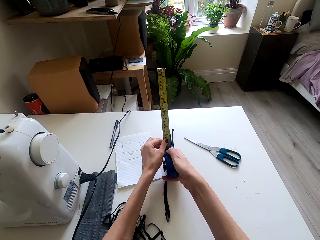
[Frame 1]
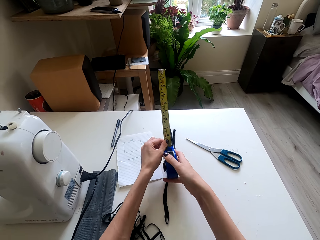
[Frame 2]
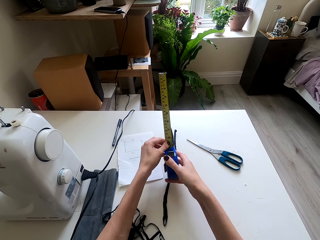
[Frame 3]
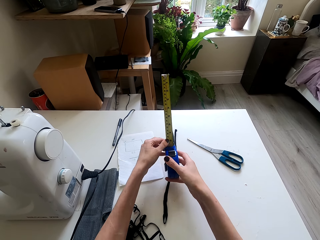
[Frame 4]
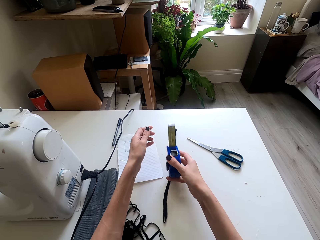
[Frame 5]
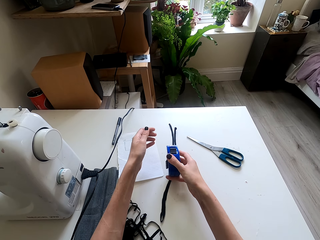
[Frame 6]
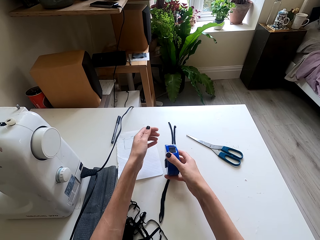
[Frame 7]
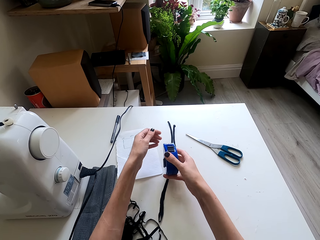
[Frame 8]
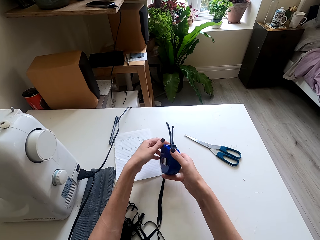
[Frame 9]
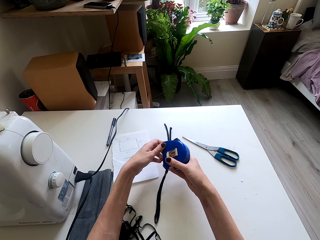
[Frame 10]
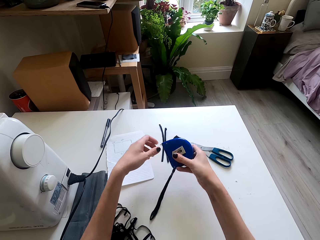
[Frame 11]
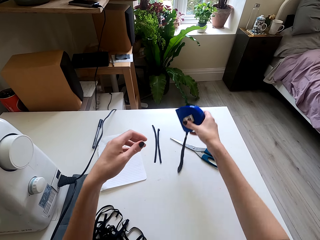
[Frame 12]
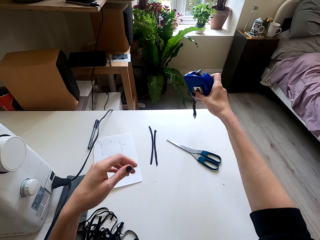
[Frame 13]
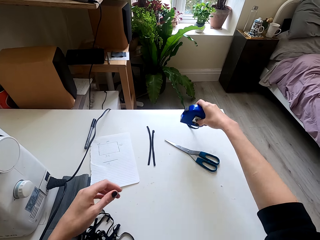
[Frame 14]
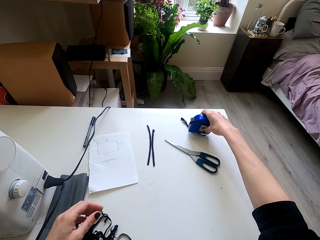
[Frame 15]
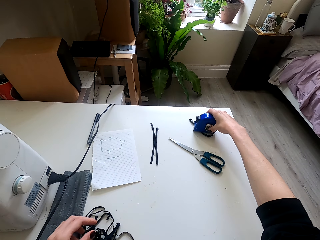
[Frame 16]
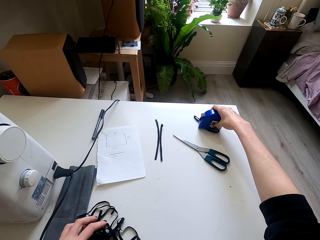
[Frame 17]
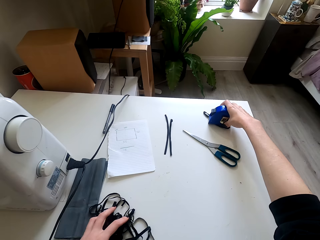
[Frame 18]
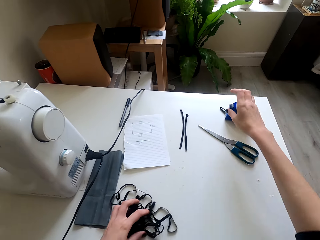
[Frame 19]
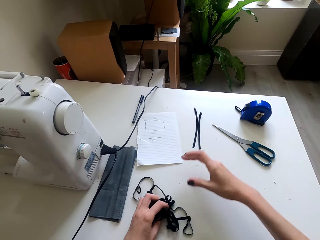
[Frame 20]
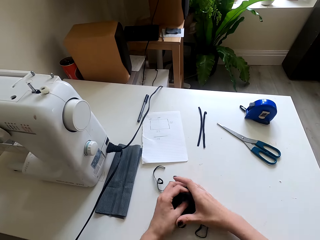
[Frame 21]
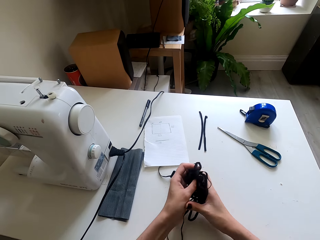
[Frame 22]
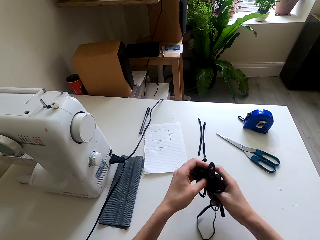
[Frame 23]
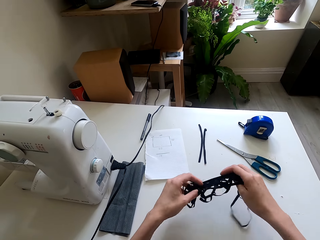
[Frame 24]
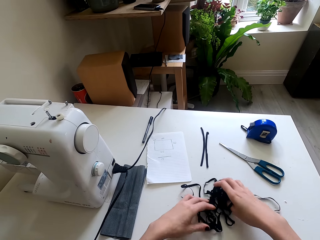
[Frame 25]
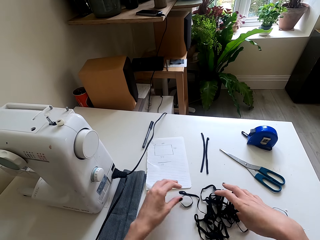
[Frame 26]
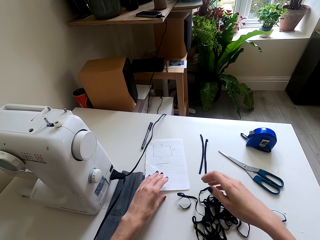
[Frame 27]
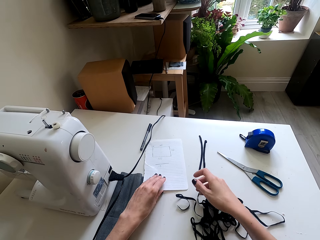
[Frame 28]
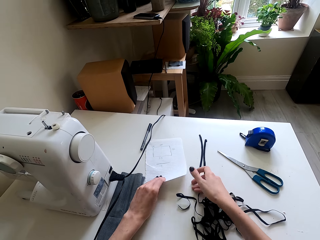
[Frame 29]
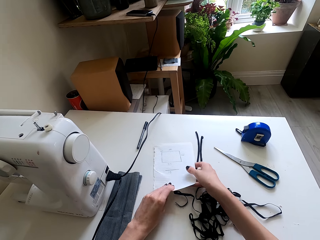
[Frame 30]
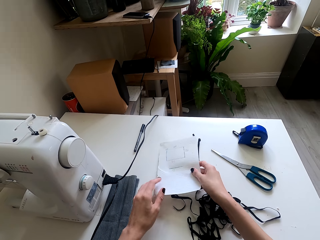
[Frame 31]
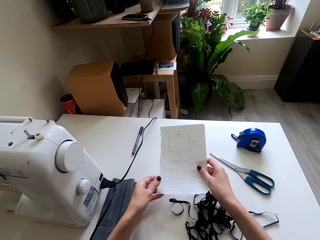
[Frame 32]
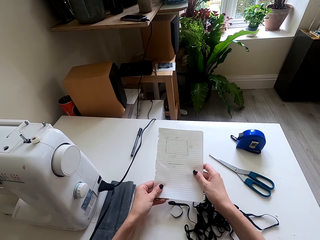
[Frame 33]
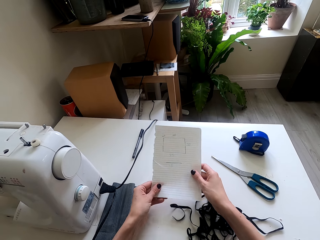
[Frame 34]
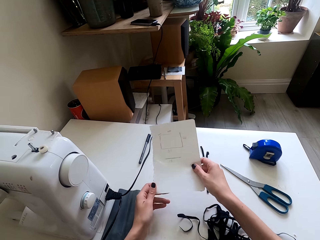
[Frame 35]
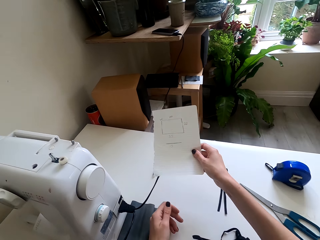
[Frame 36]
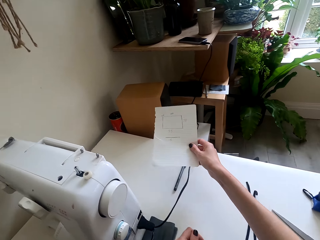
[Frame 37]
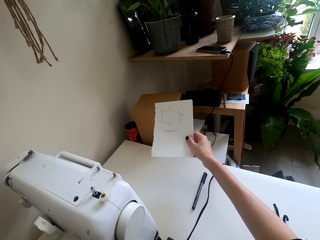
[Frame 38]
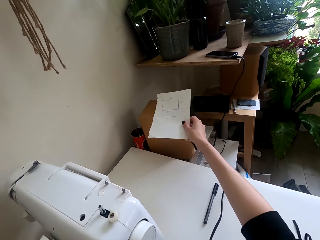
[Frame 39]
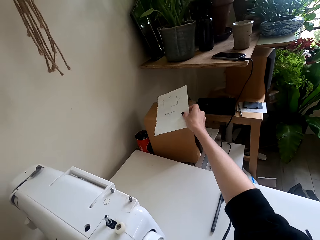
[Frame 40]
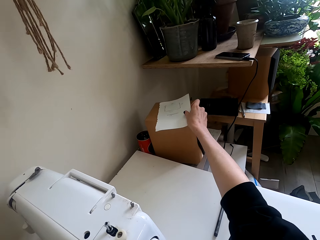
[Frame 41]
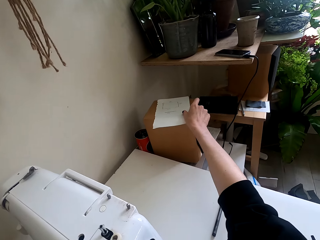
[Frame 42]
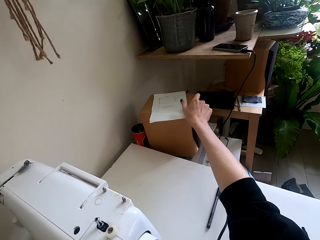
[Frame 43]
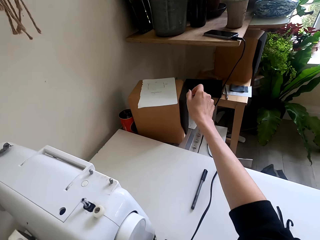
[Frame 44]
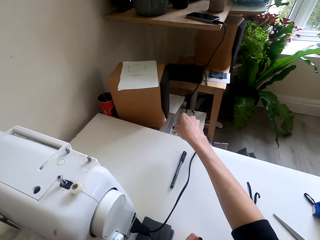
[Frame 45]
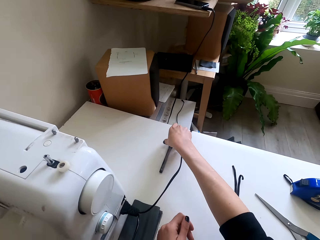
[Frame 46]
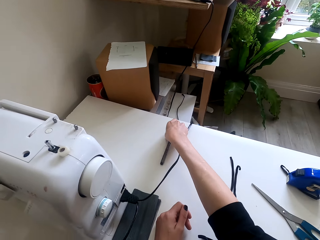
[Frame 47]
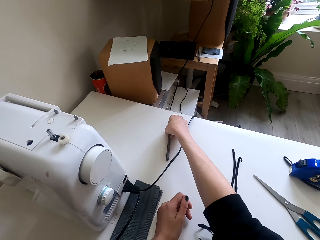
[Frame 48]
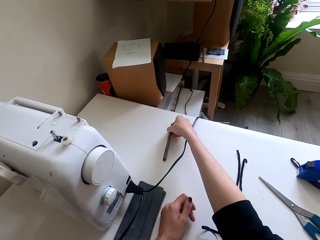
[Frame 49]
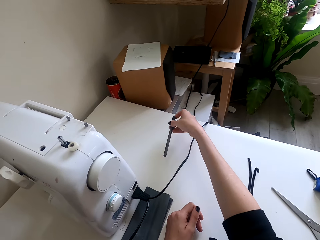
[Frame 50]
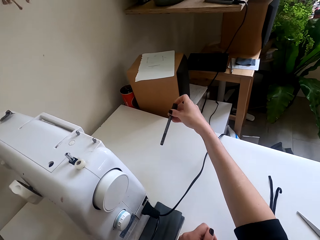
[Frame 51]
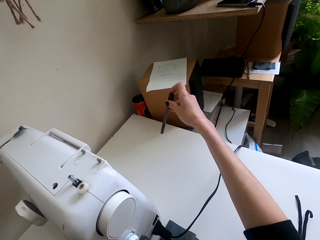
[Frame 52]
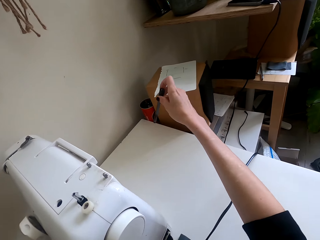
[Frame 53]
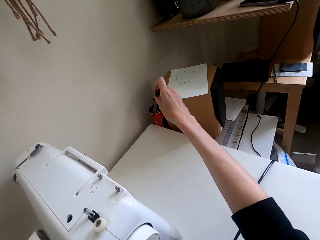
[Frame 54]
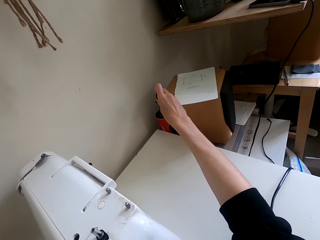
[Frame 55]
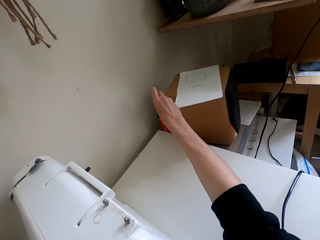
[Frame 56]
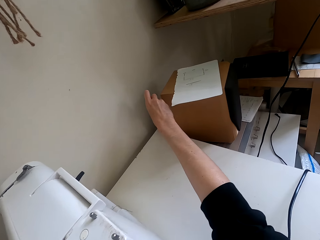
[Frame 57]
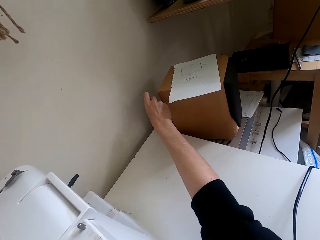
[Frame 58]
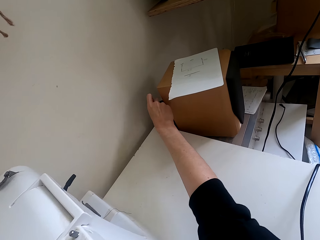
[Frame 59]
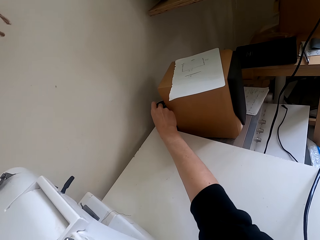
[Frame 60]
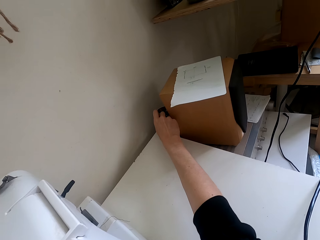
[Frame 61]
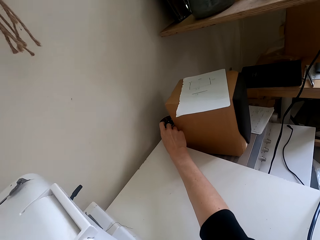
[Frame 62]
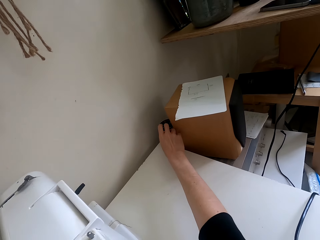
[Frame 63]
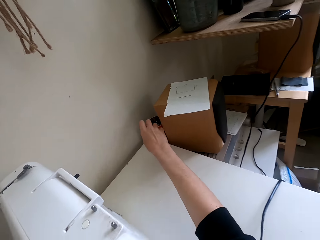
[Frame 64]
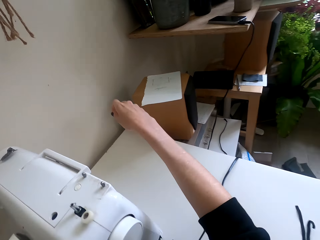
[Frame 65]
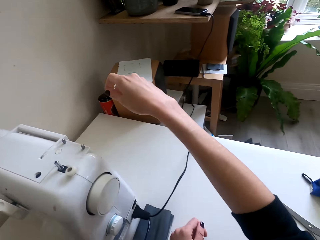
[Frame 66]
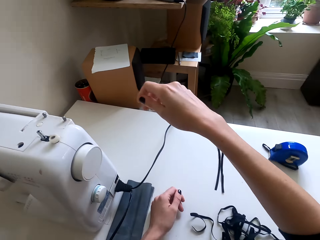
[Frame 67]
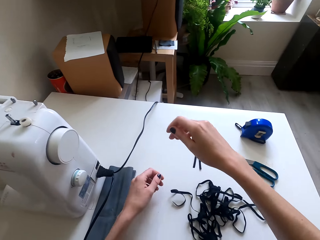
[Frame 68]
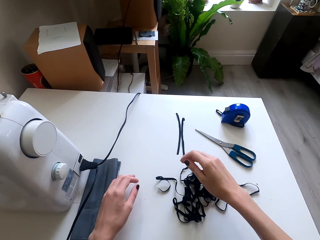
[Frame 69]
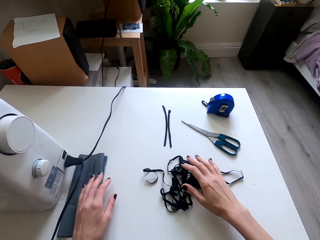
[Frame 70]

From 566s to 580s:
The camera wearer looks at the tape measure. They close the tape measure. They hold the tape measure. They look at the tape measure. They lift the tape measure. They place the tape measure on the table. They lift the right hand. They pull the thread. They stretch the thread. They drop the thread on the table. They pick up a piece of paper from the table. They look at the paper. They lift the paper. They place the paper aside on top of the speaker. They move the speaker. They pick up the pen. They lift the pen. They put the pen in the container or pen holder. They lift the right hand.

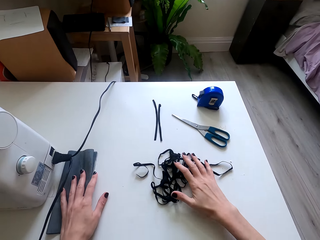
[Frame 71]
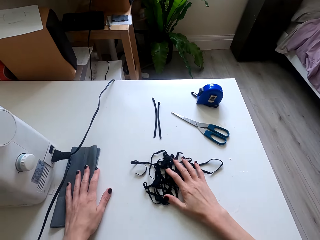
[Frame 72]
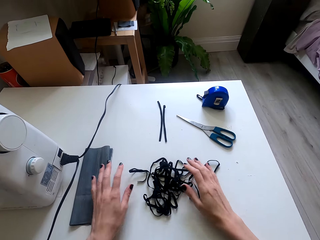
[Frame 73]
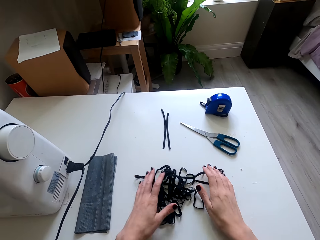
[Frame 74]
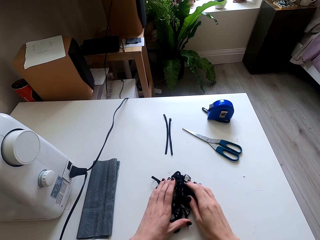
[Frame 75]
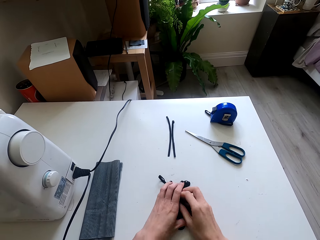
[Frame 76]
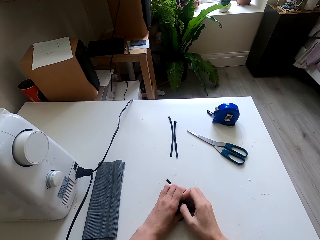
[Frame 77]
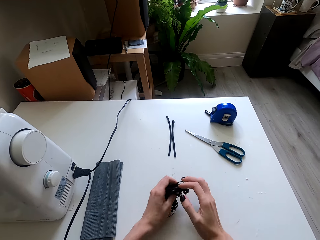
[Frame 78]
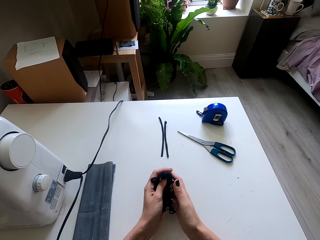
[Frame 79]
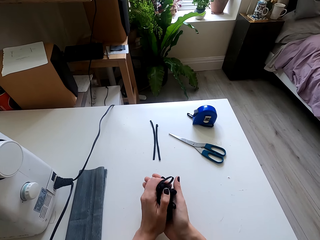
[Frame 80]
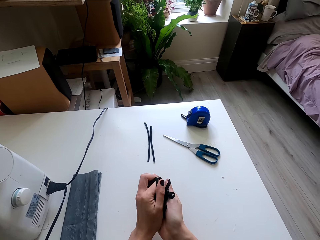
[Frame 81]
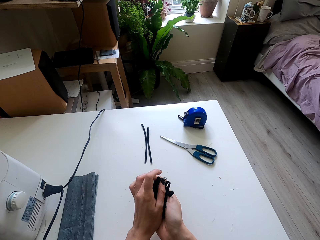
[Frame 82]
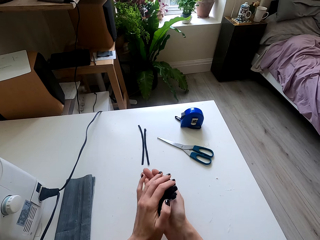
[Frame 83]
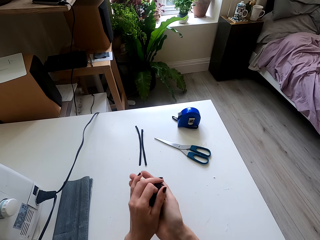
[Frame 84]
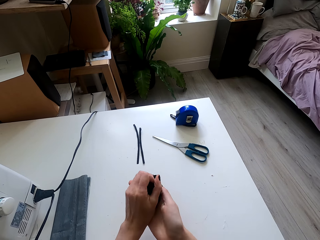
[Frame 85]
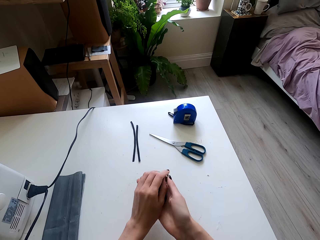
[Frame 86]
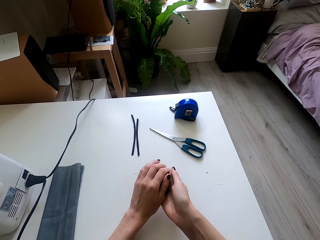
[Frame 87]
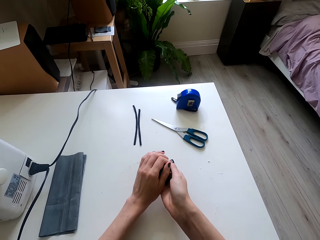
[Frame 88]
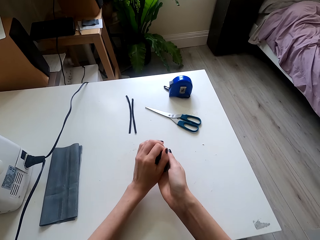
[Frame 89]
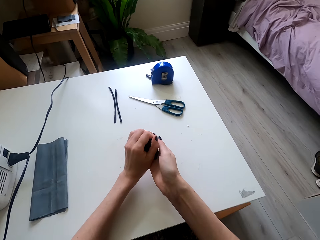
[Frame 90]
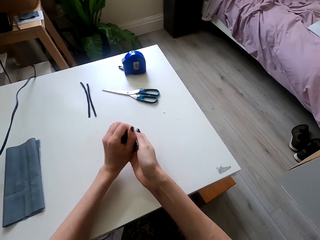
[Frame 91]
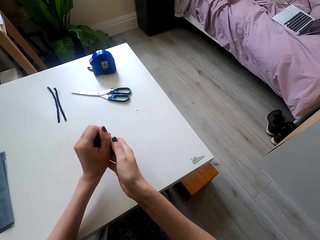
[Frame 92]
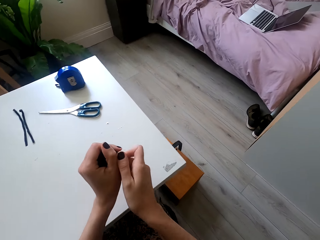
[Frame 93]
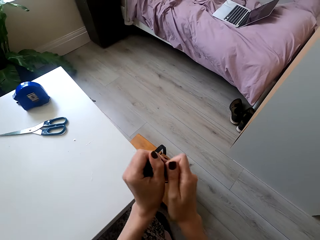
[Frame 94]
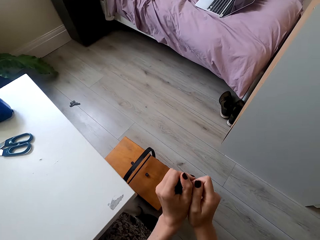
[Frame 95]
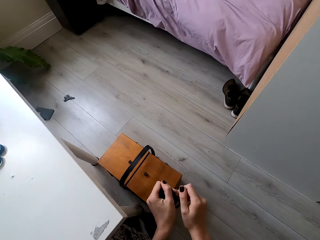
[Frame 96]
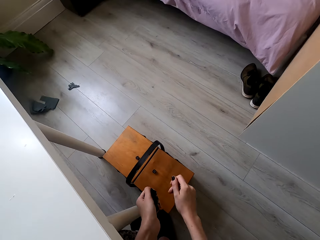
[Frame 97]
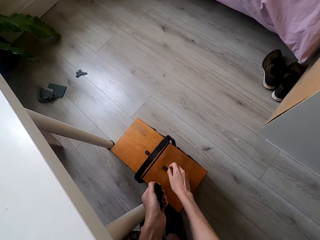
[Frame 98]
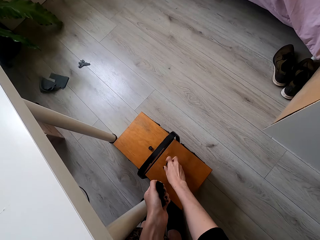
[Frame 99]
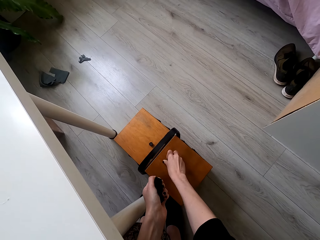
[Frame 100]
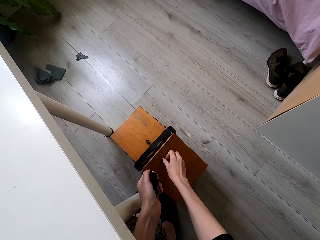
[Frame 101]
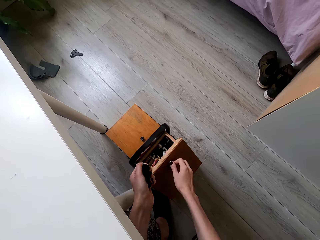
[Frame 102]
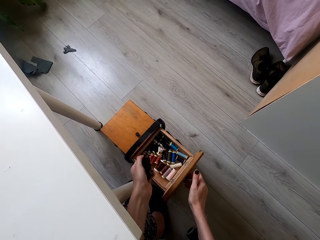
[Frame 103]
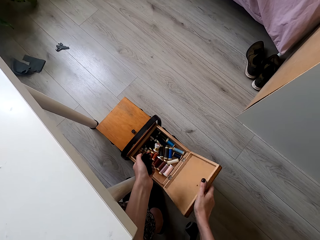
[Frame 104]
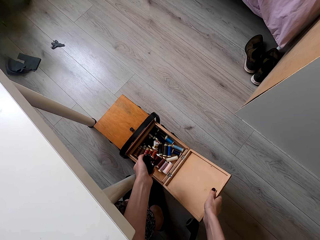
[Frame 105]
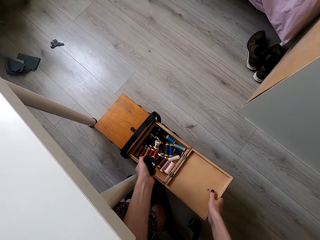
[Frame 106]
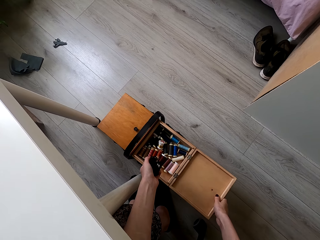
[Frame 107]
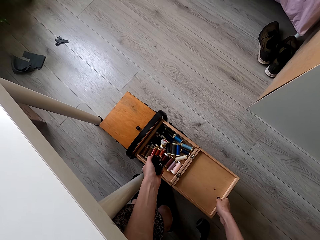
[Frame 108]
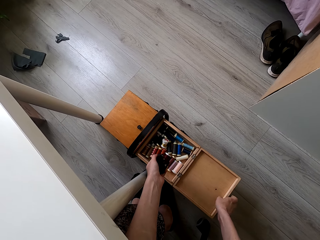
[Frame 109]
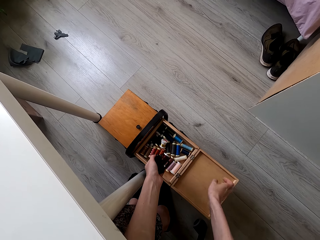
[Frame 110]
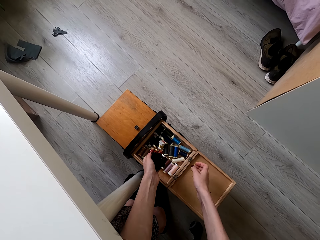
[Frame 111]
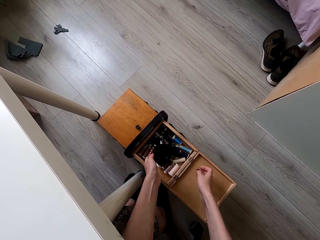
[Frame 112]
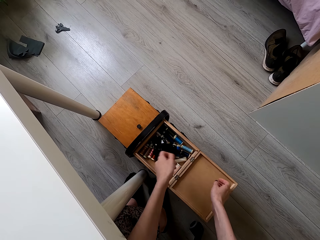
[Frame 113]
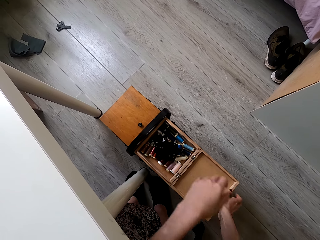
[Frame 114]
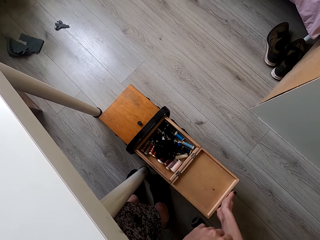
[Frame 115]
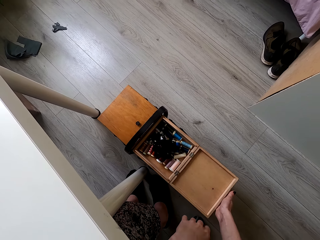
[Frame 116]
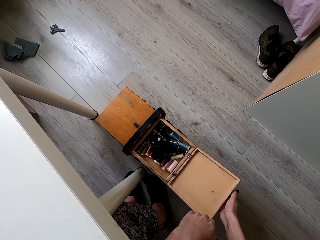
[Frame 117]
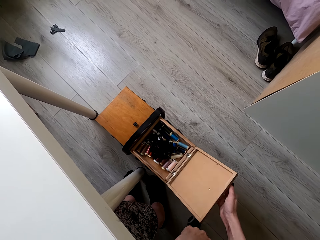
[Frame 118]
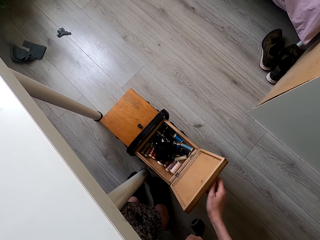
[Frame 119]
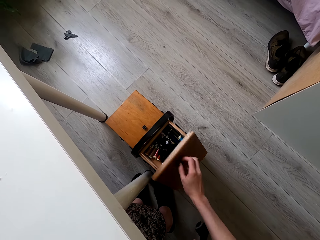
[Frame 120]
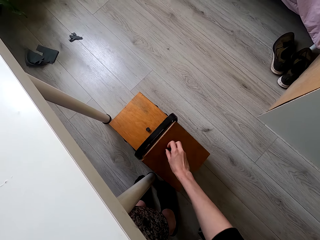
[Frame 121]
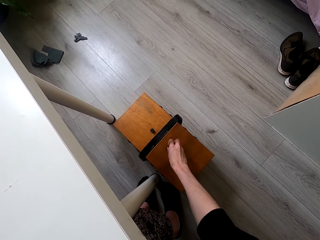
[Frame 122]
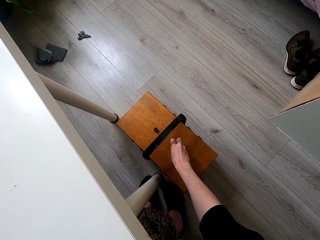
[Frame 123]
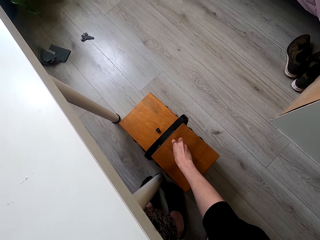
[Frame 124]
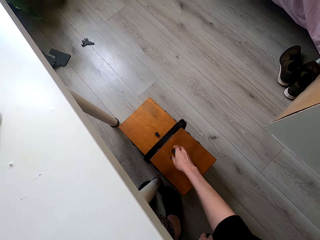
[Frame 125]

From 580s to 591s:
The camera wearer moves both hands. They pull up the thread. They squeeze the thread. They fold the thread. They move both hands. They open a box. They move both hands. They put the thread in the box. They drop the thread on the box. They move both hands. They close the box.
